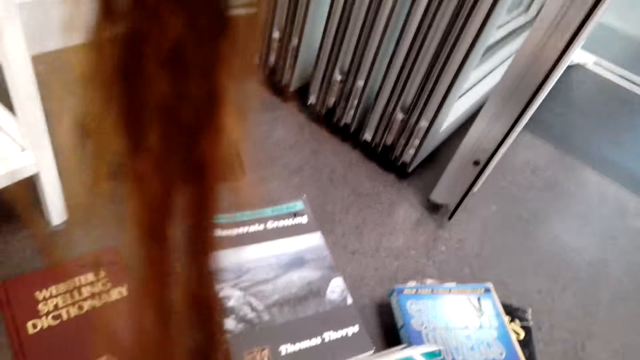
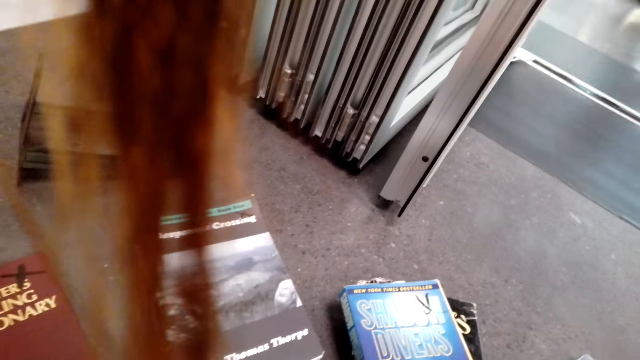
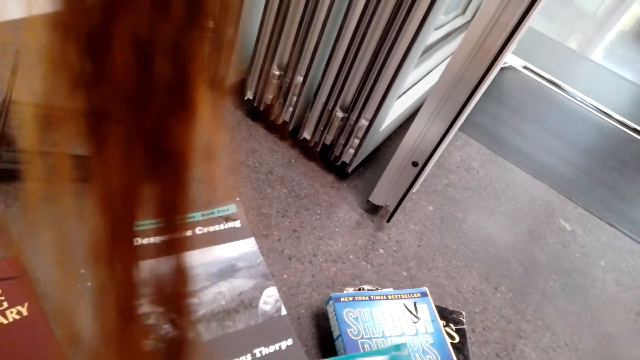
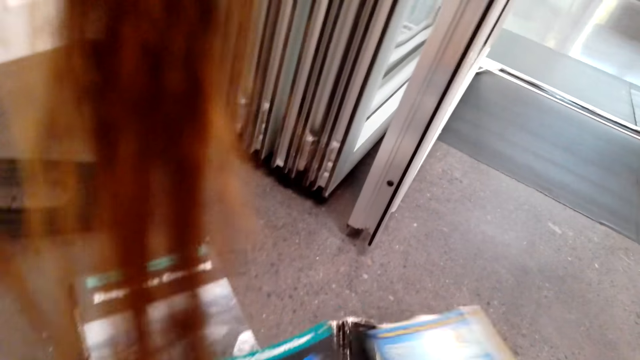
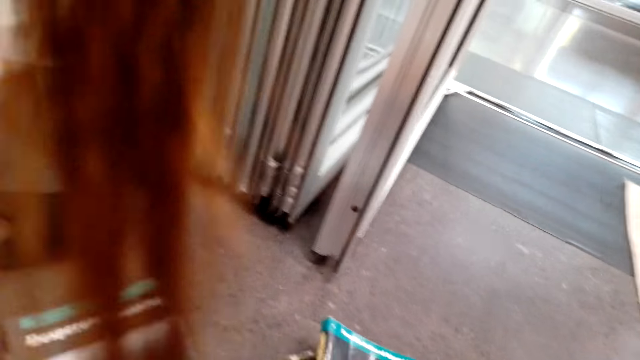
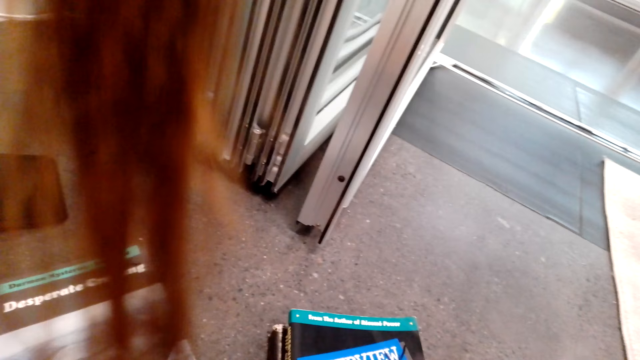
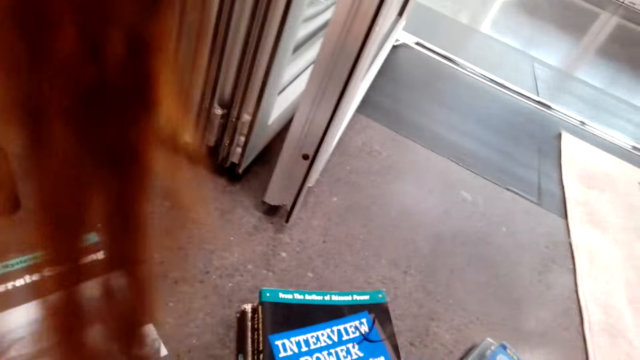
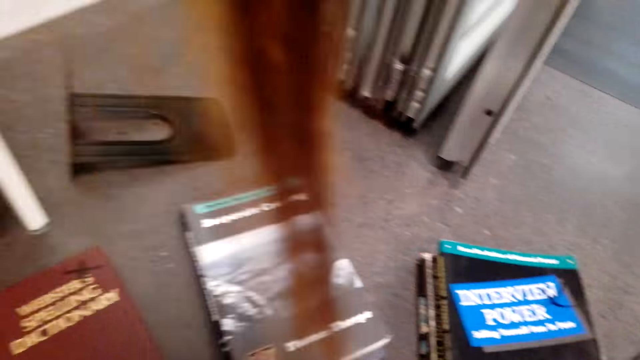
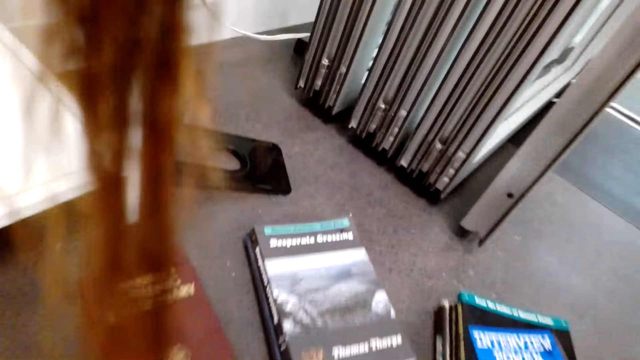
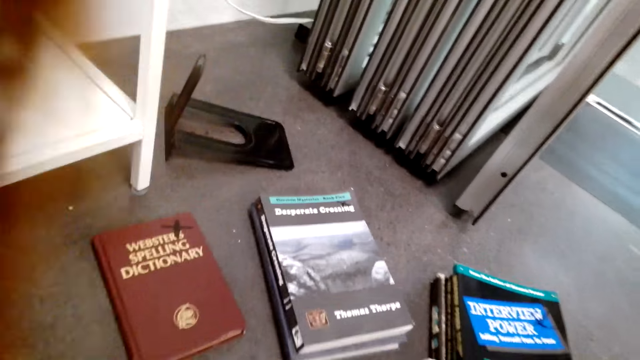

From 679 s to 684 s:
The camera wearer arranges the book on the floor.

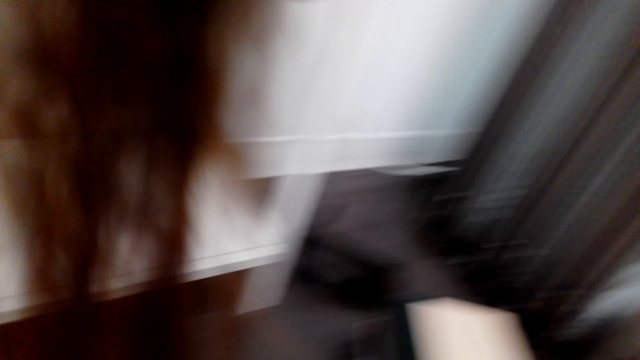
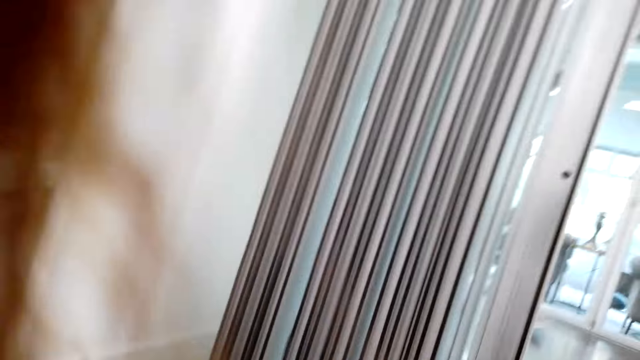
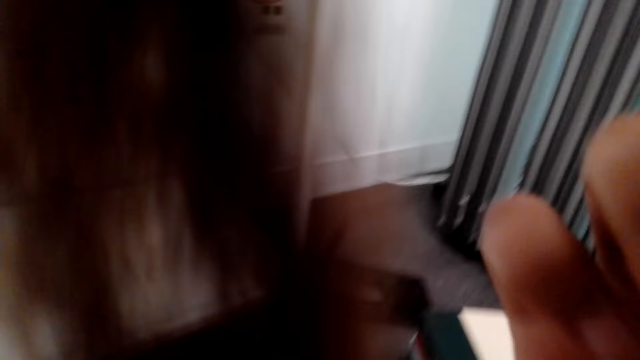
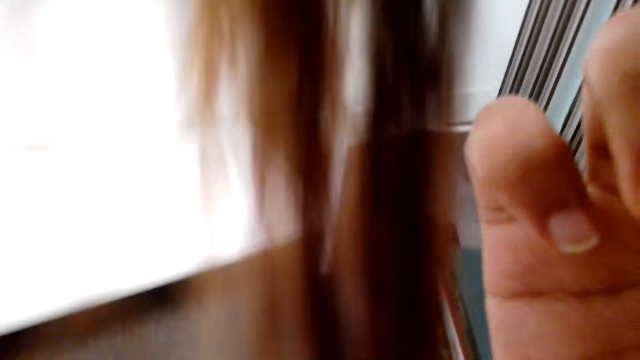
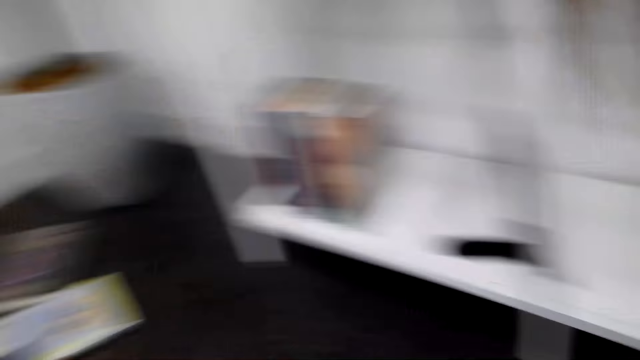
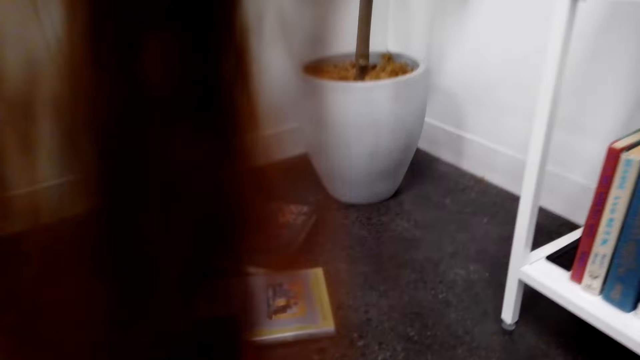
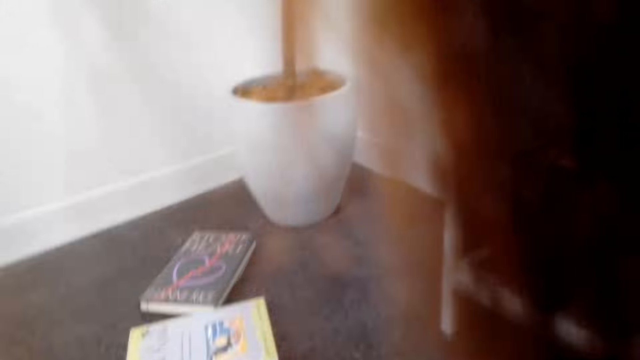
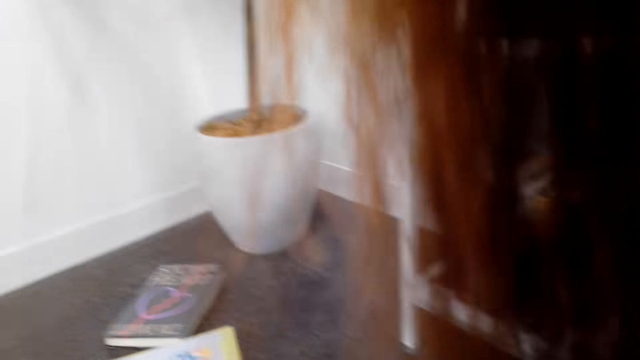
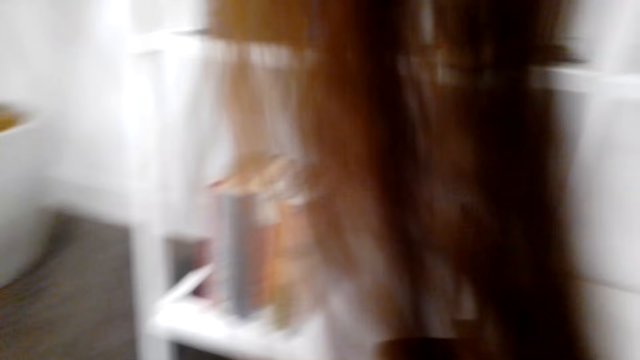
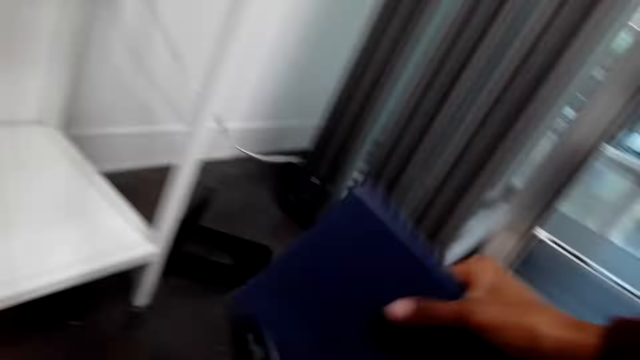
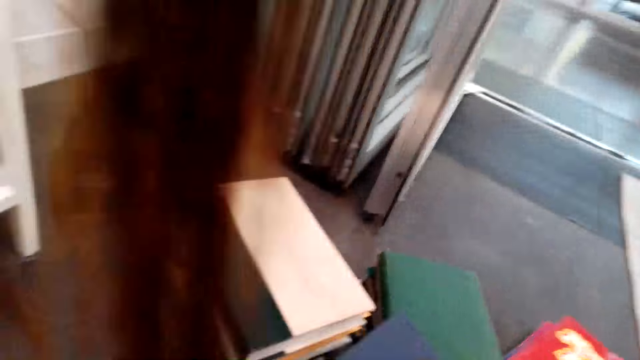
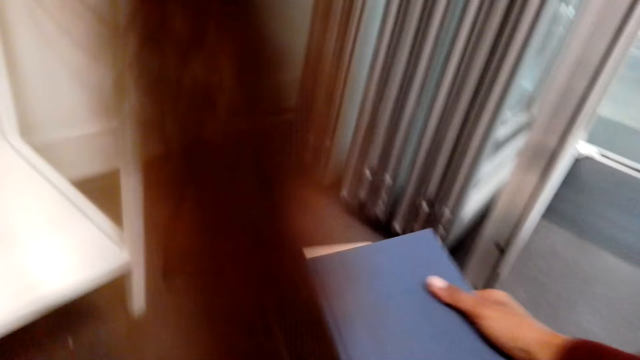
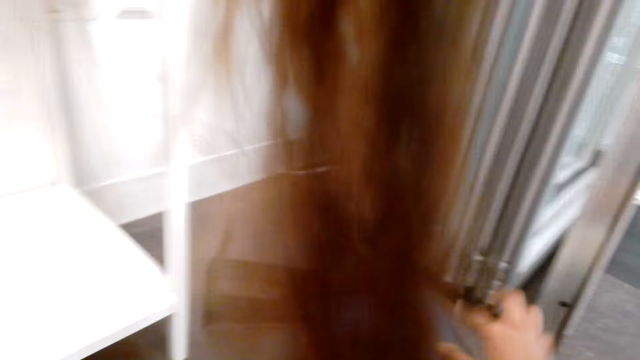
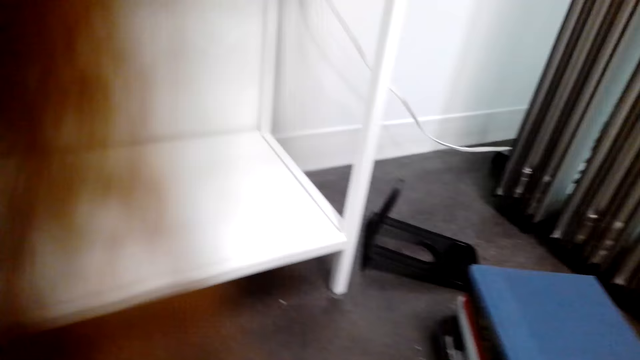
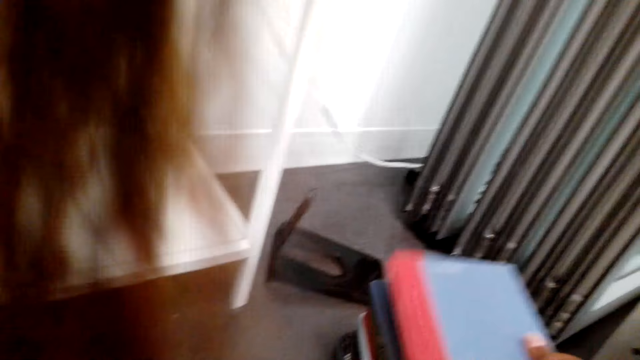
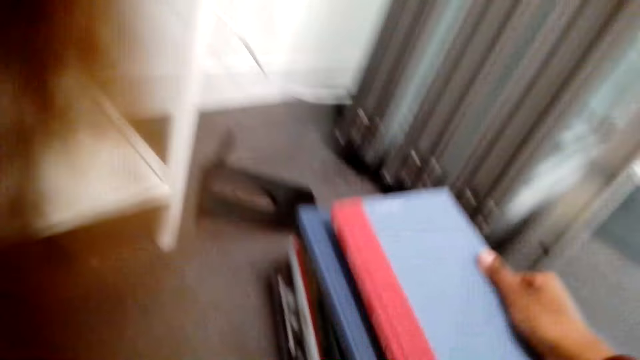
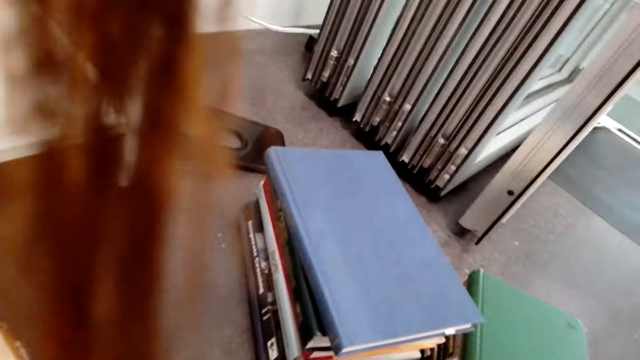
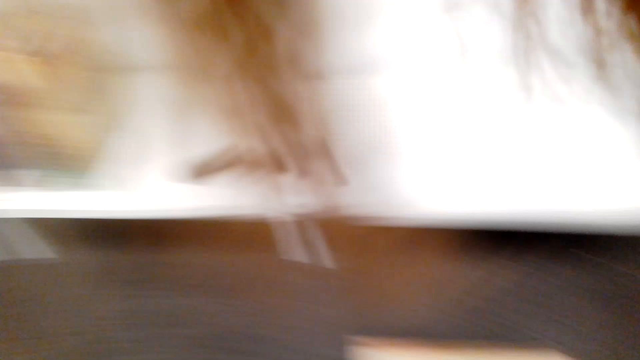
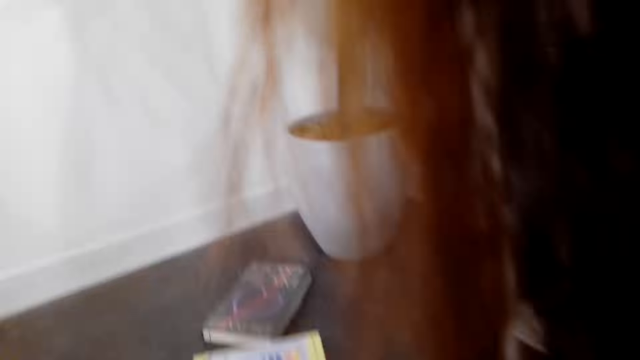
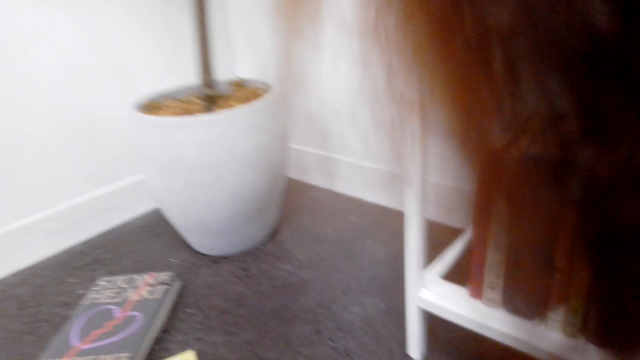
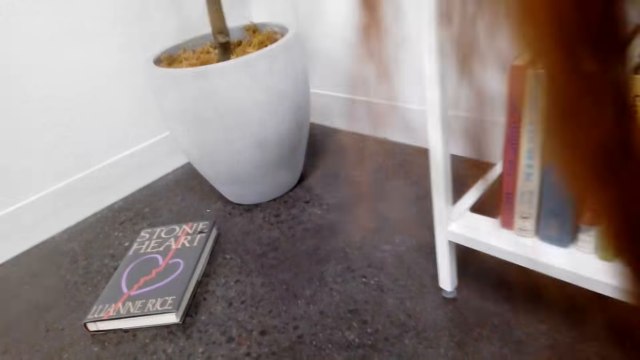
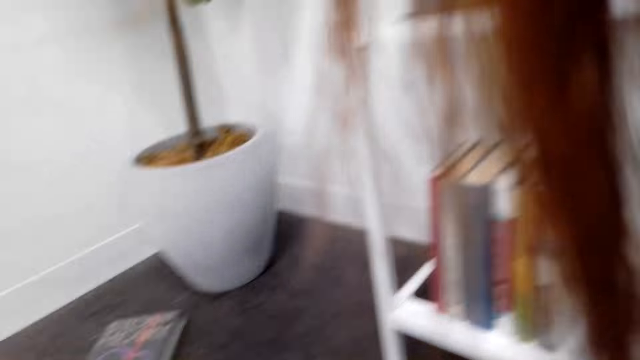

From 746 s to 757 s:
The camera wearer touches her face. She looks around. She arranges the books on the floor.

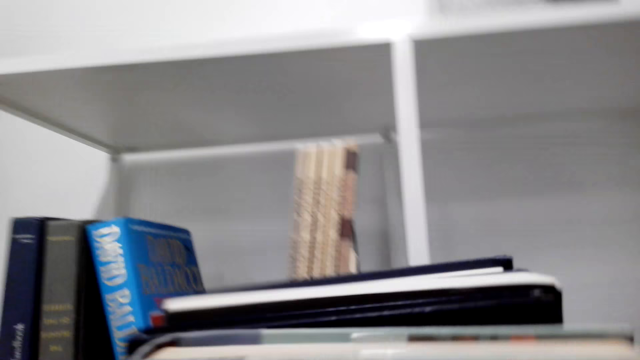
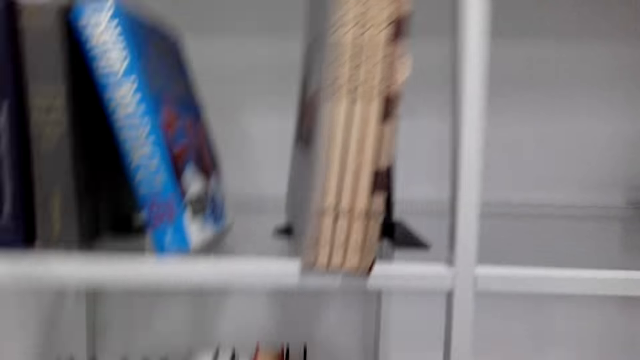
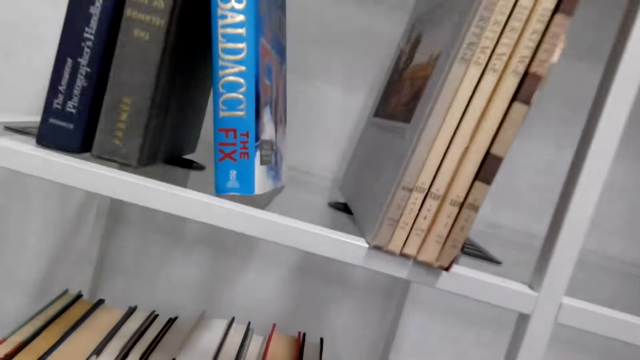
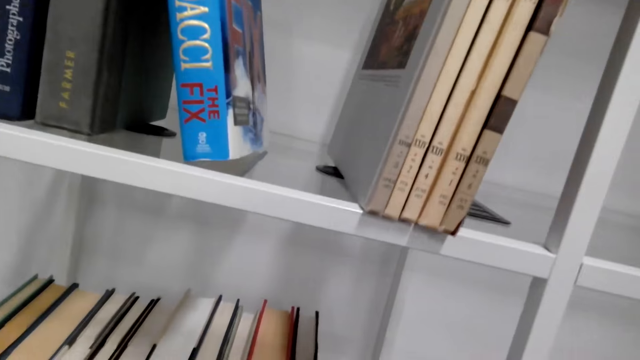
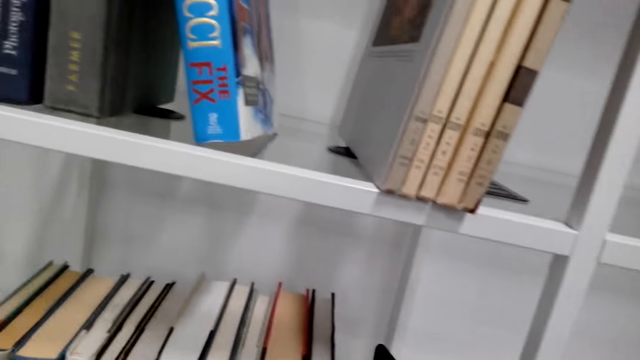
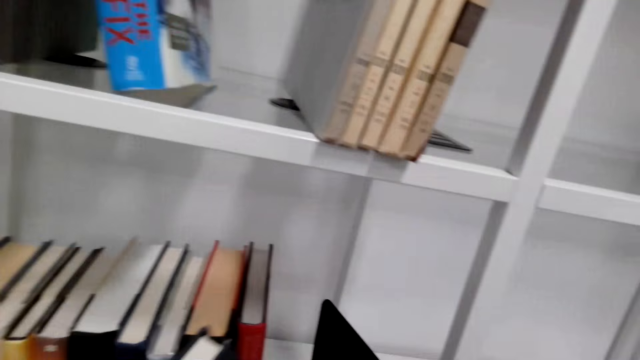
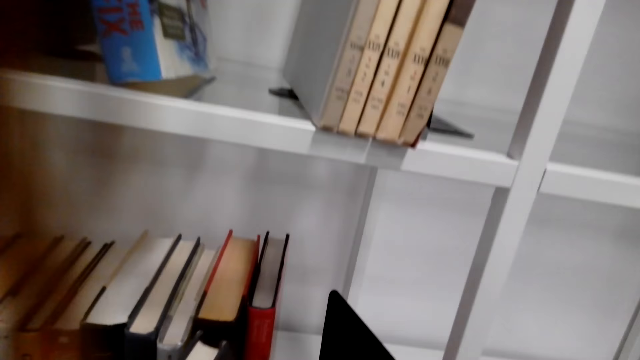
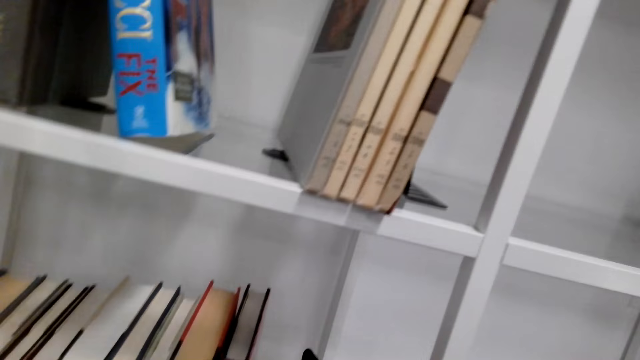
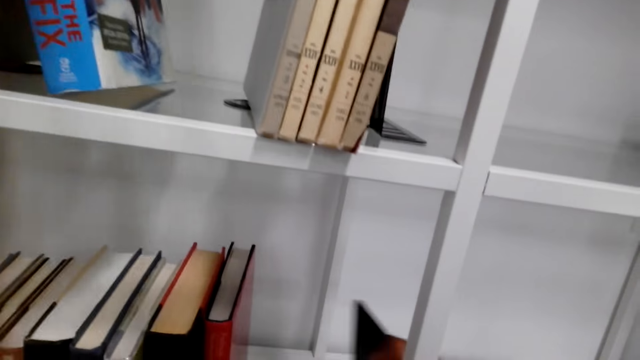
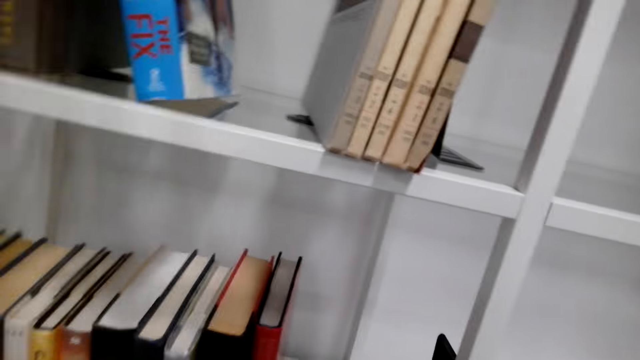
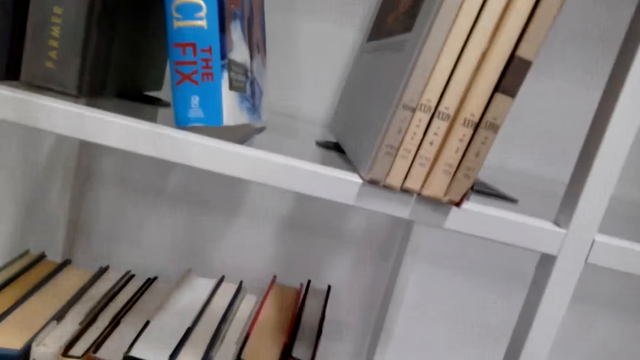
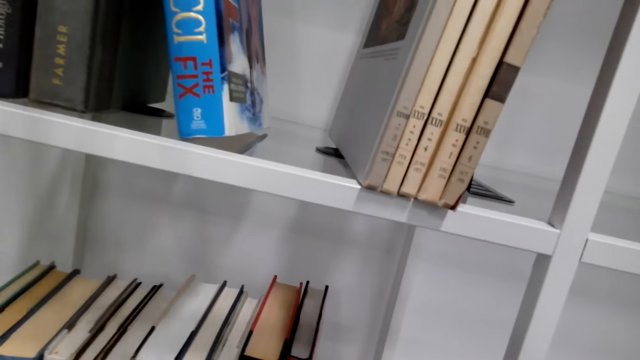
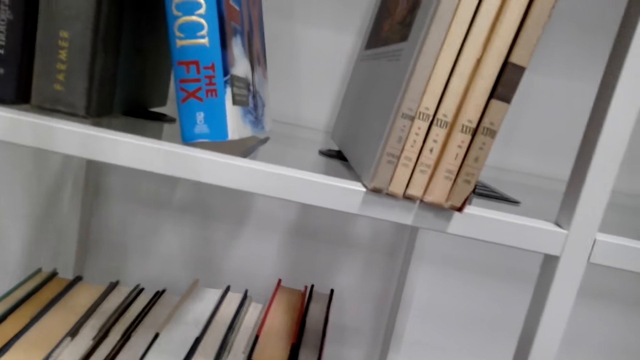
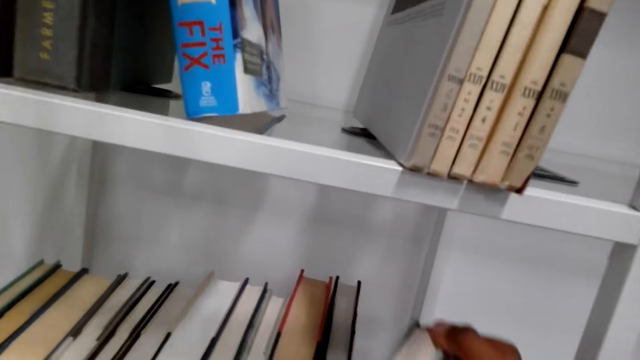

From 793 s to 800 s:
The camera wearer arranges the books in the shelf.
